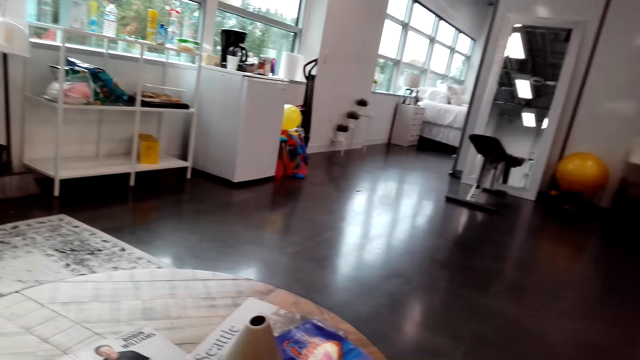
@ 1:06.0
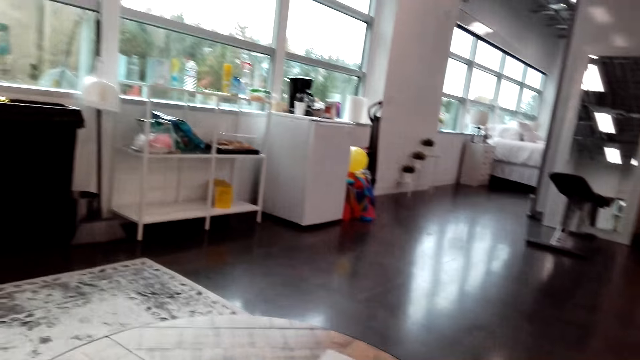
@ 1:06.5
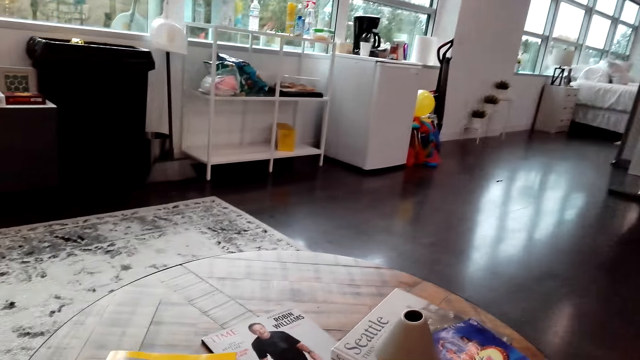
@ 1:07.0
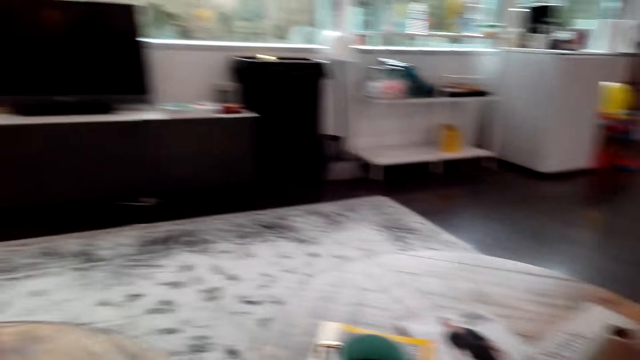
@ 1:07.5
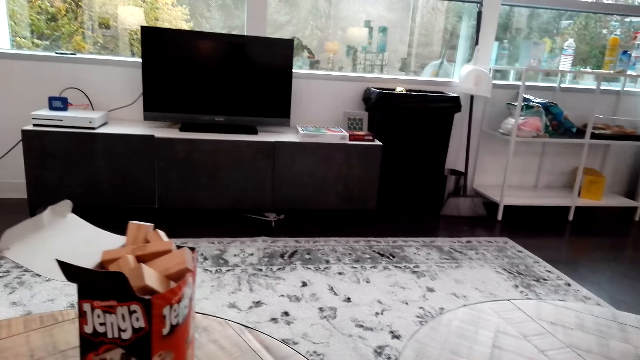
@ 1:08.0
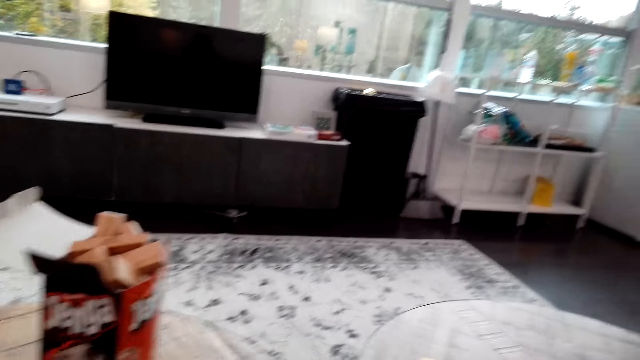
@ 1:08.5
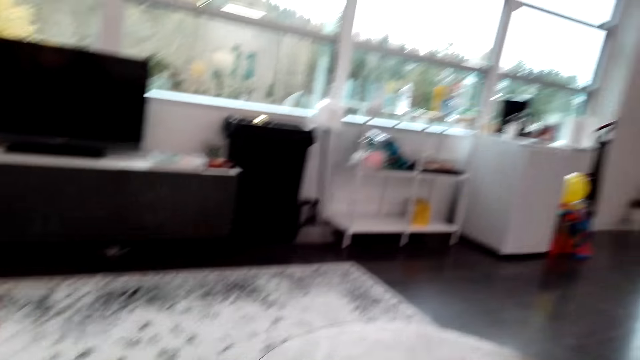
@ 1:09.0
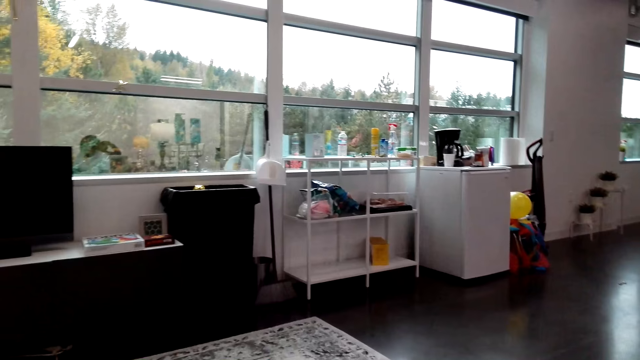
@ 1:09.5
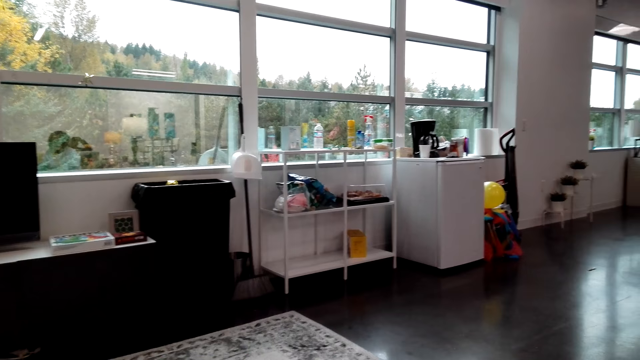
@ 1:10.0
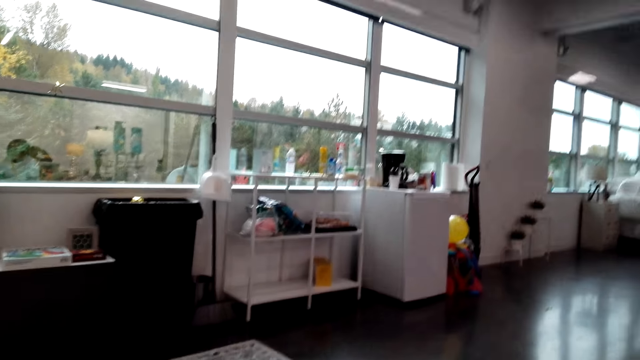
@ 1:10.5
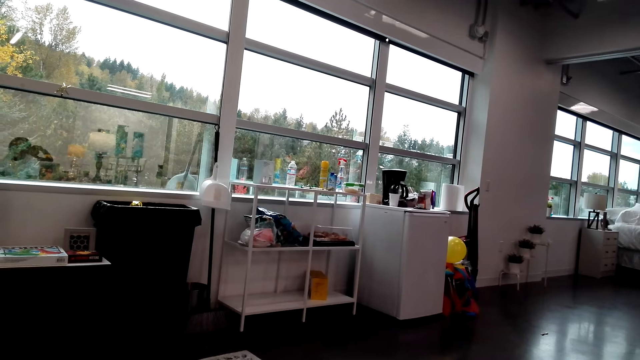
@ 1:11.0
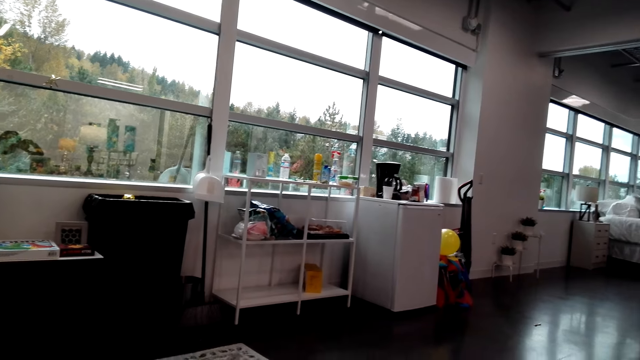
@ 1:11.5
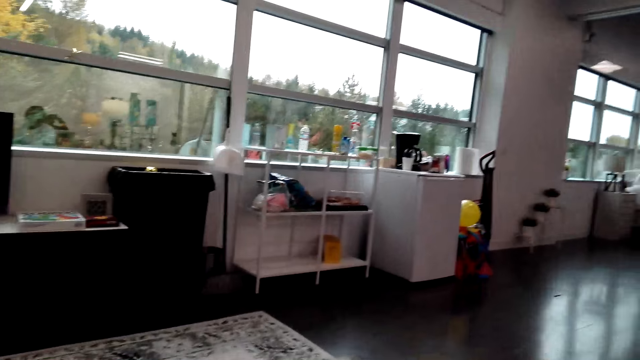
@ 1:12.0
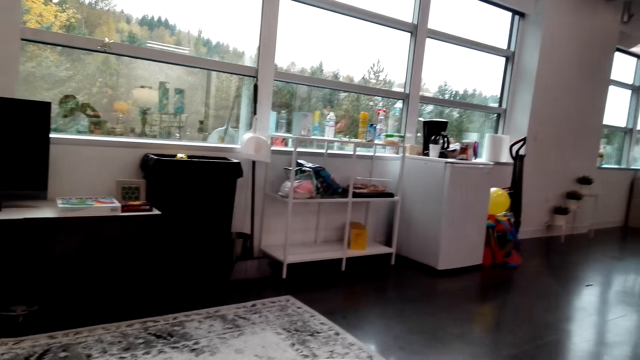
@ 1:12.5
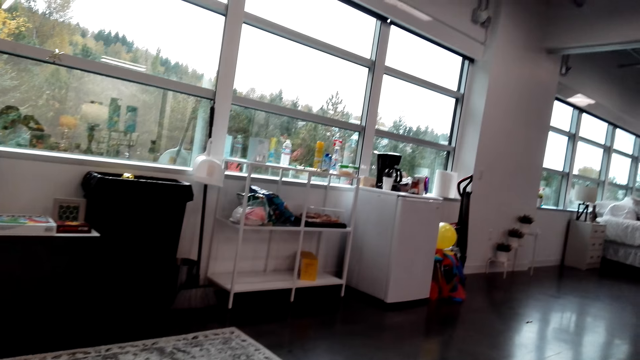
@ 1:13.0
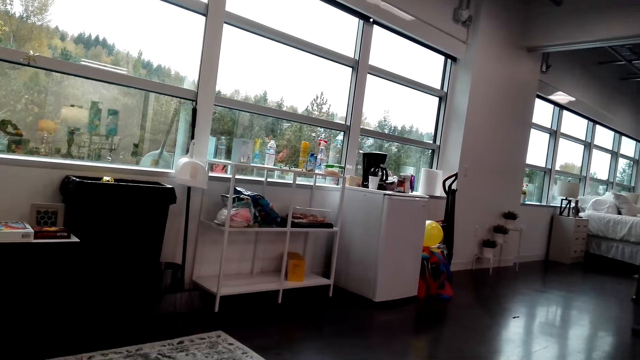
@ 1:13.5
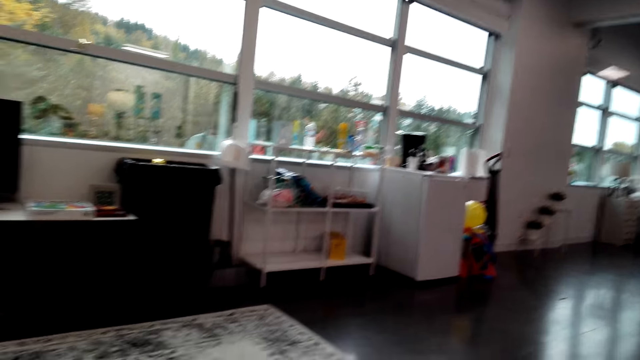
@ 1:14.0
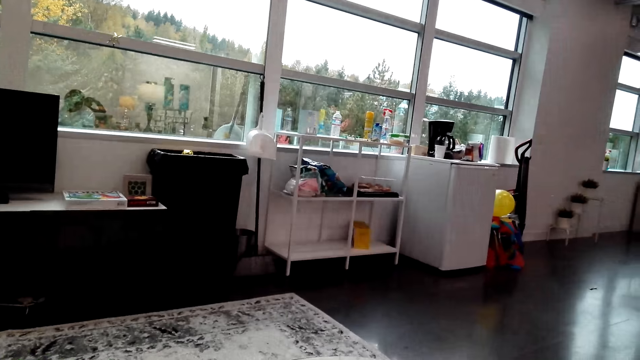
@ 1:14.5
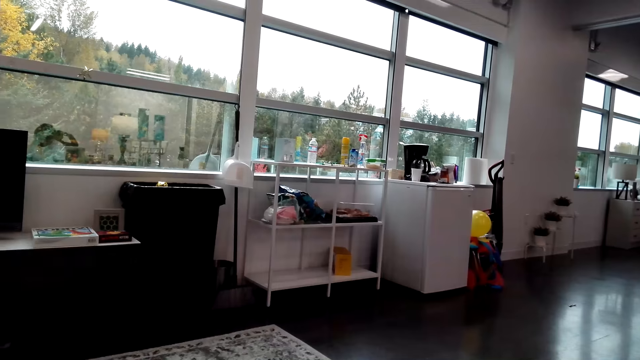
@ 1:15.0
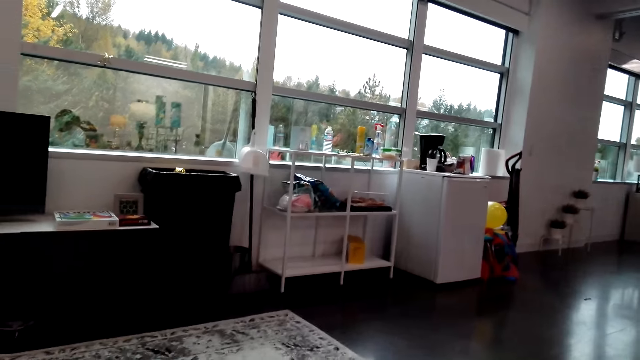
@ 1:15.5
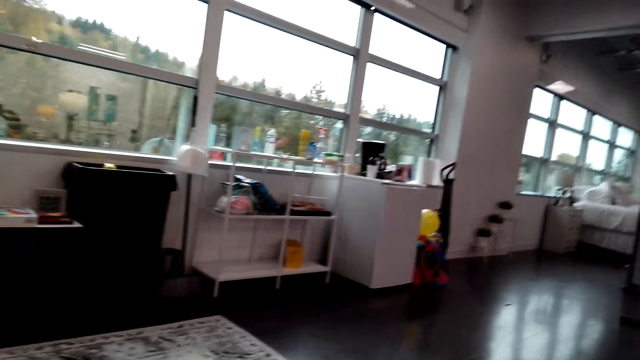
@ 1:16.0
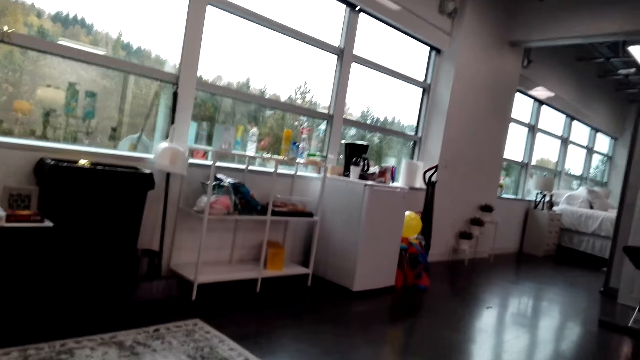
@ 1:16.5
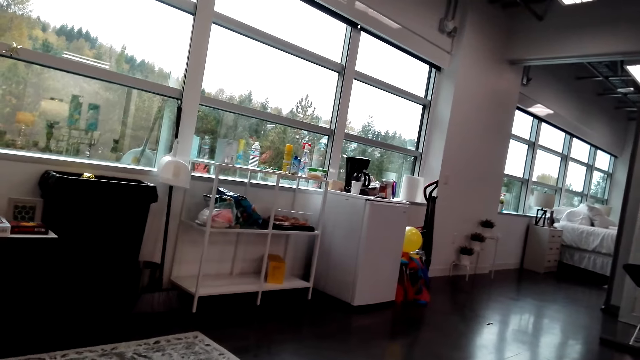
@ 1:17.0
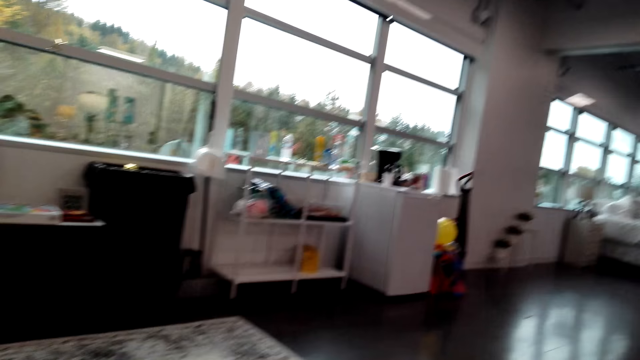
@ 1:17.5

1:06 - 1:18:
The camera wearer looks around. They speak to a woman. The woman speaks to the camera wearer.

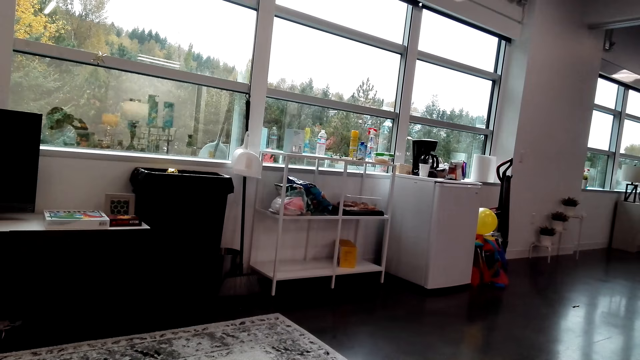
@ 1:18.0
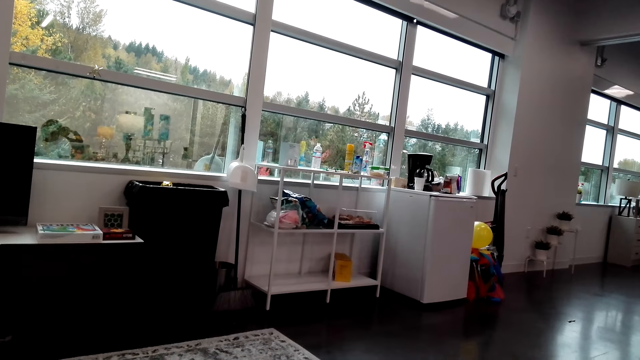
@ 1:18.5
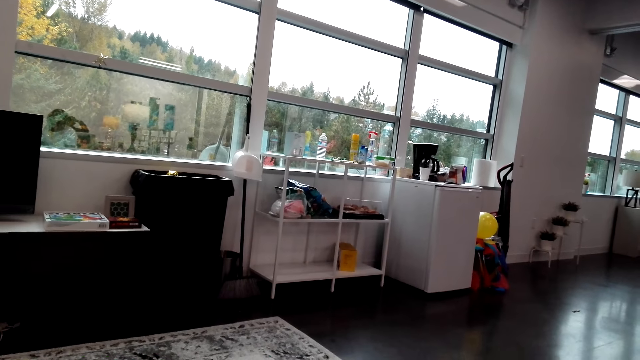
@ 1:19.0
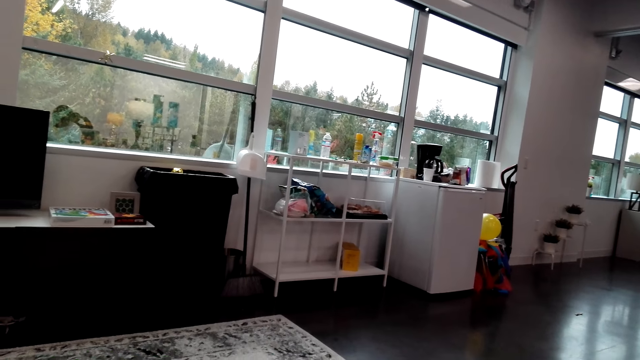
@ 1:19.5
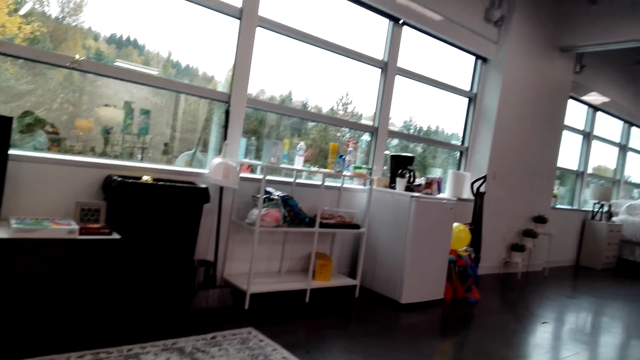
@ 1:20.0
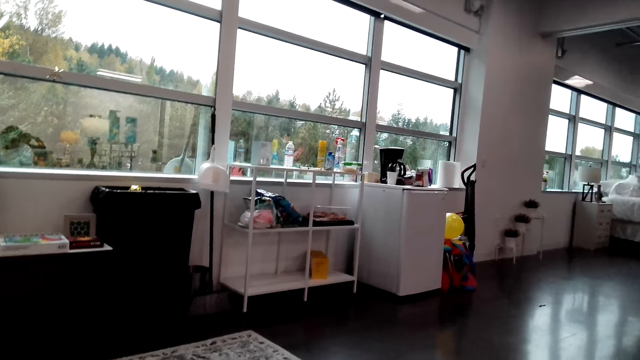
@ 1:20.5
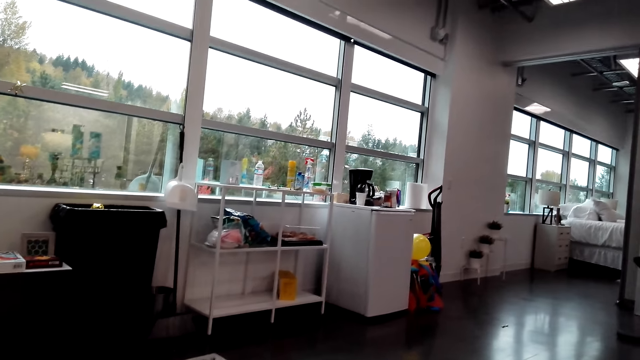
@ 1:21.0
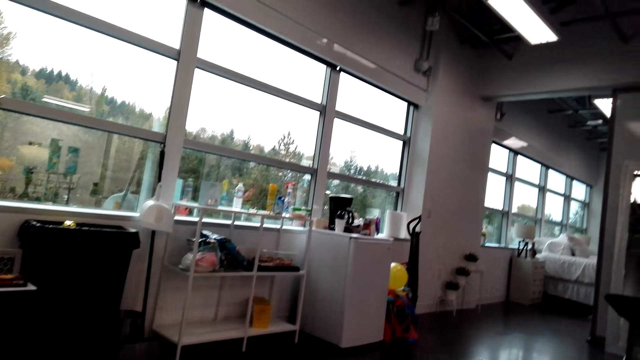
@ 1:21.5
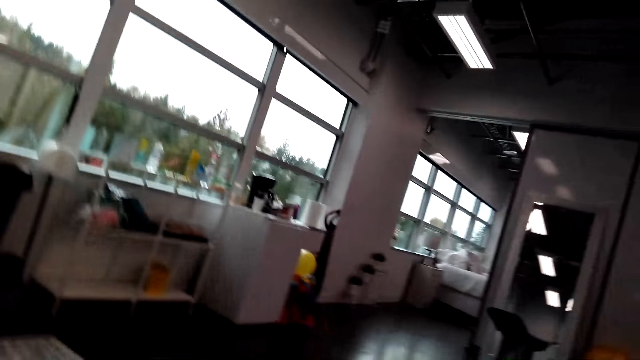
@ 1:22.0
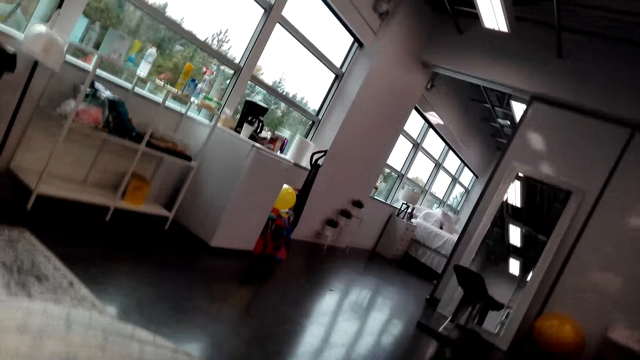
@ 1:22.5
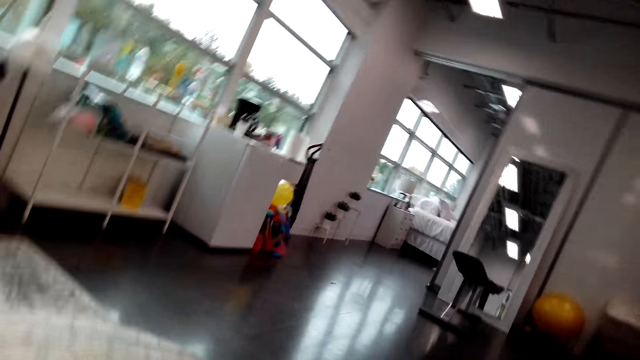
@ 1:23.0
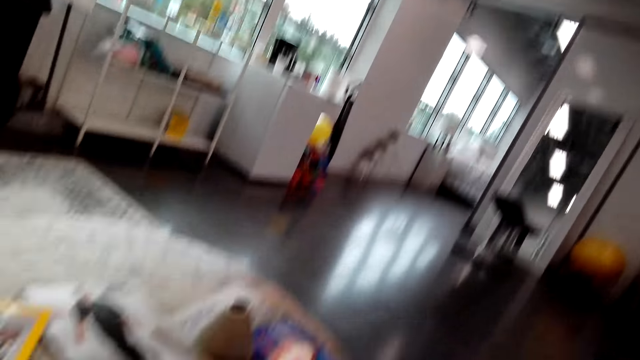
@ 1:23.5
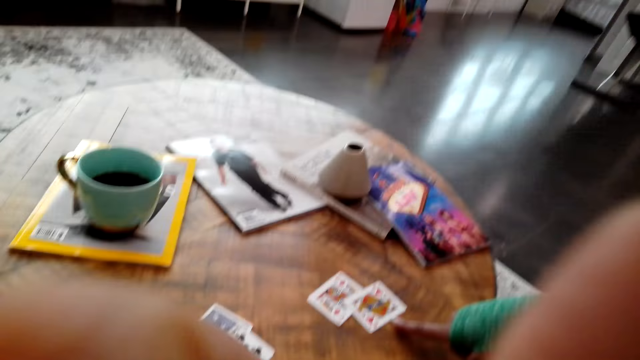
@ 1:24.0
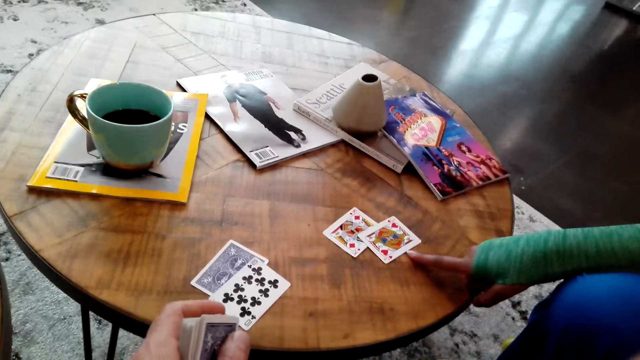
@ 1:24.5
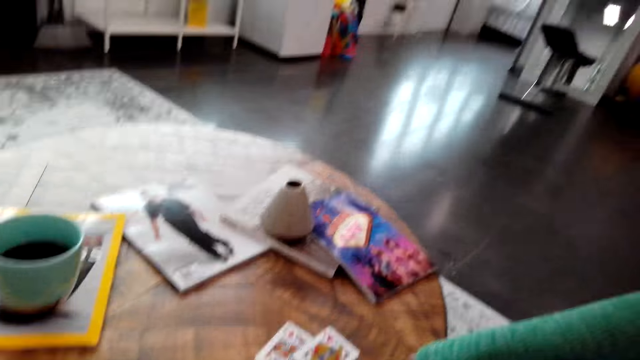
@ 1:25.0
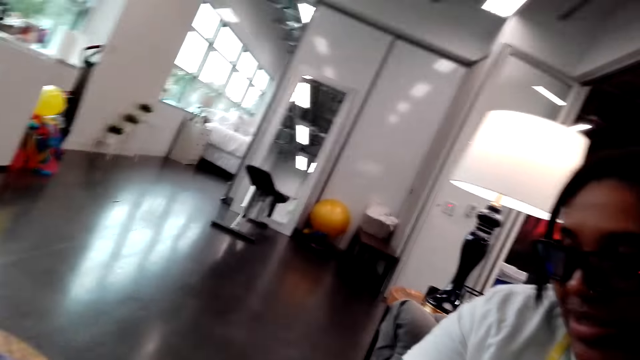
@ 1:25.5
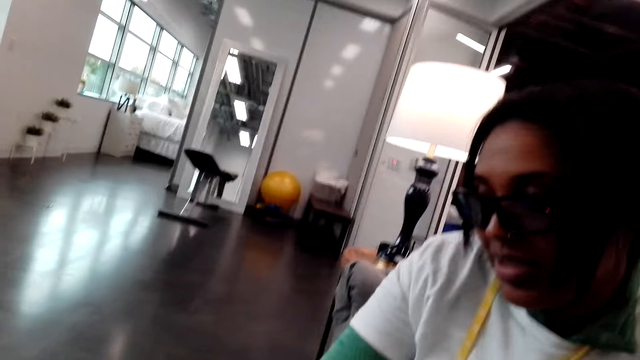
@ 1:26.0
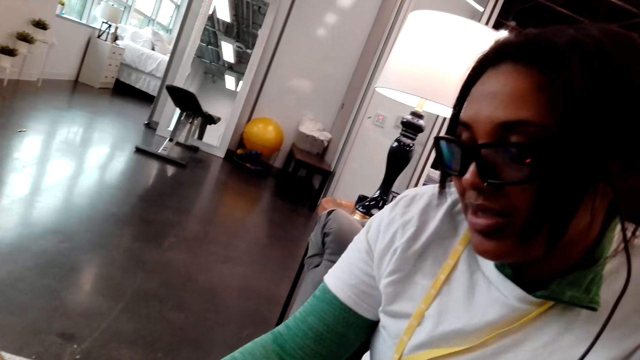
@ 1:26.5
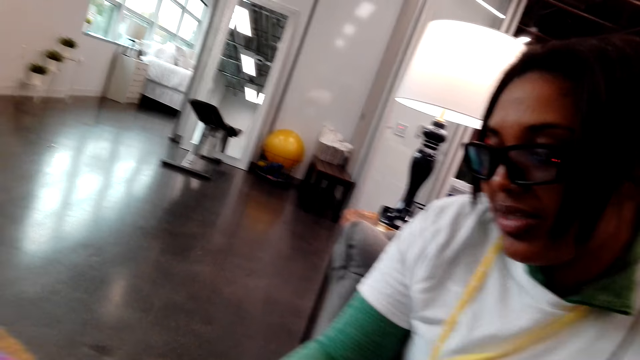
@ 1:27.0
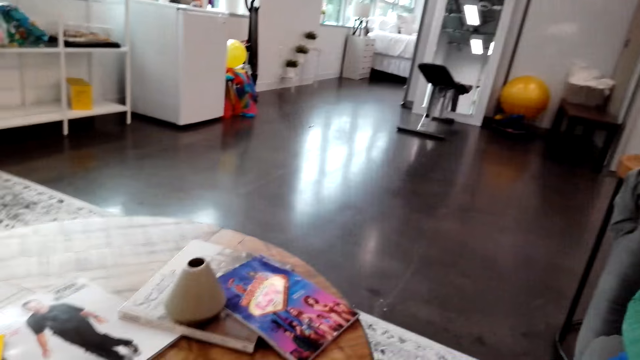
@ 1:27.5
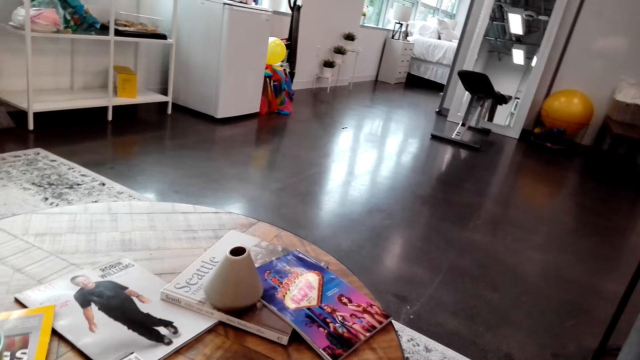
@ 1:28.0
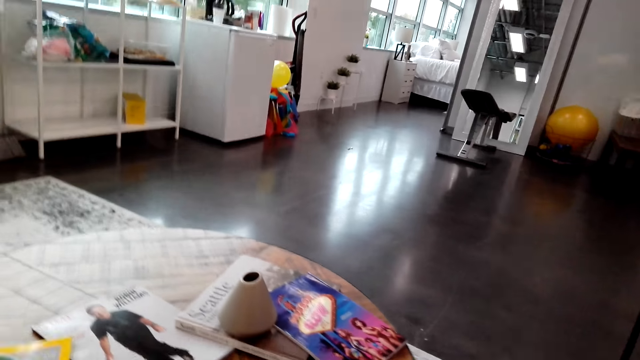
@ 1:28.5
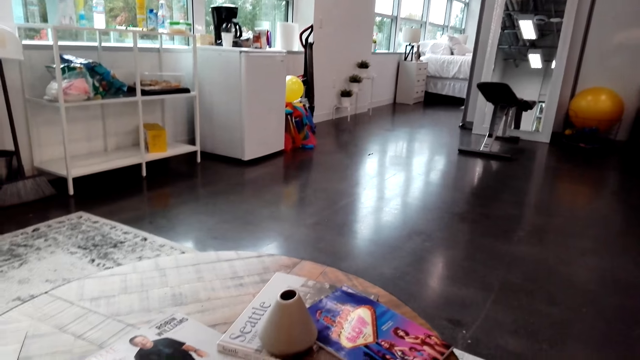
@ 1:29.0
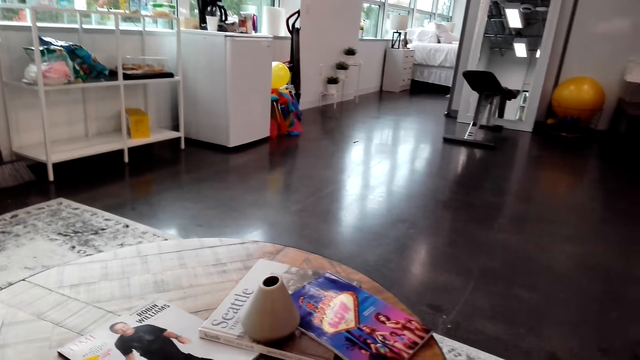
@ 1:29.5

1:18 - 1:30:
The camera wearer mixes cards. A woman places her finger on the card on the table. The woman points at the cards. The camera wearer speaks to the woman. The woman speaks to the camera wearer.
